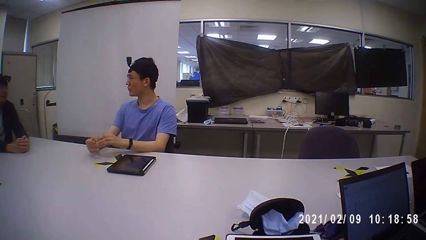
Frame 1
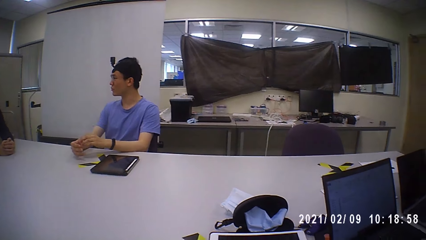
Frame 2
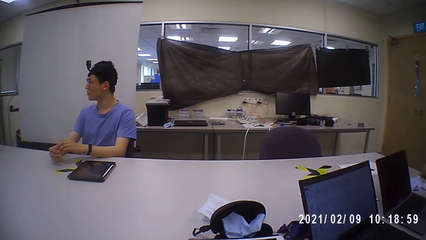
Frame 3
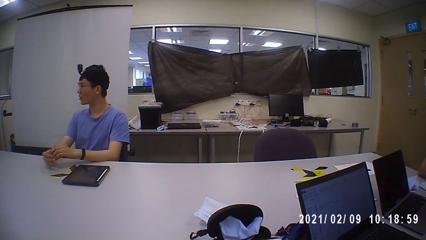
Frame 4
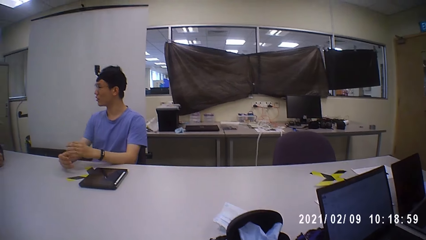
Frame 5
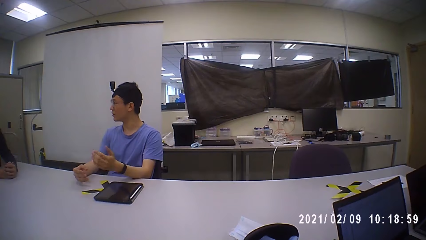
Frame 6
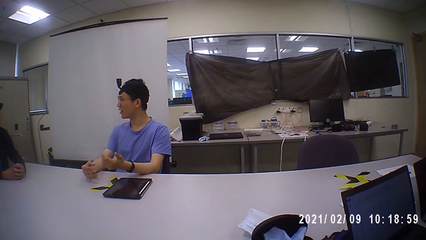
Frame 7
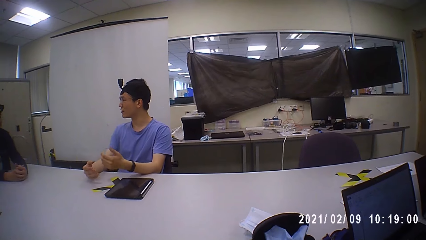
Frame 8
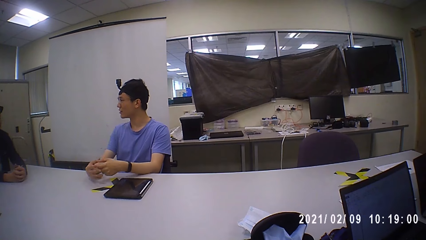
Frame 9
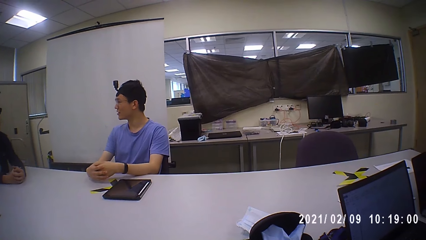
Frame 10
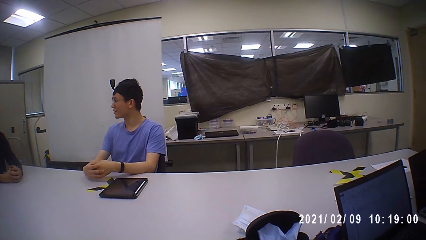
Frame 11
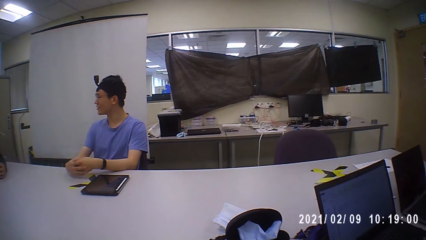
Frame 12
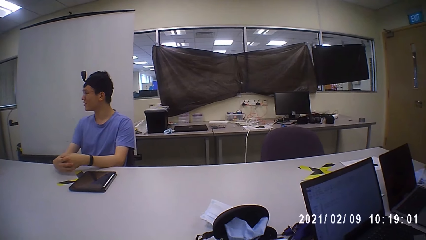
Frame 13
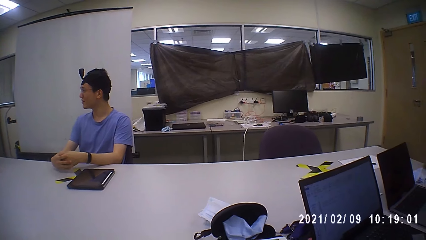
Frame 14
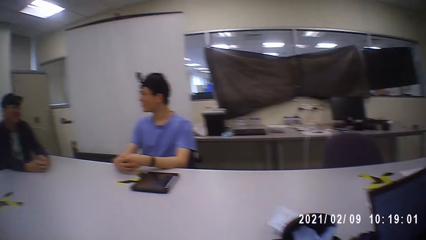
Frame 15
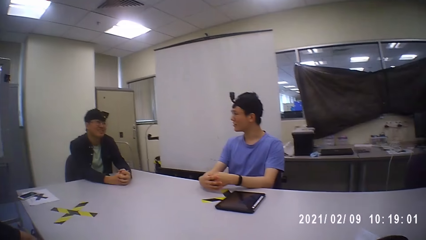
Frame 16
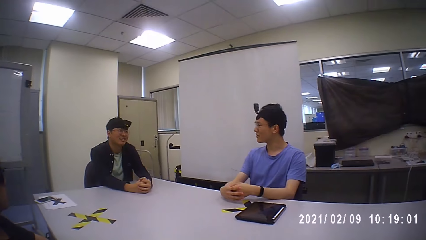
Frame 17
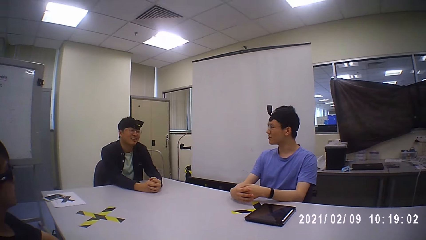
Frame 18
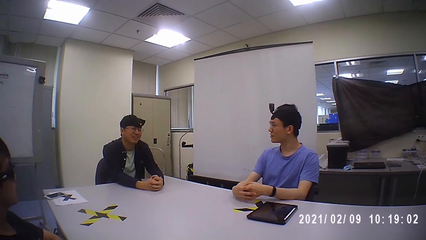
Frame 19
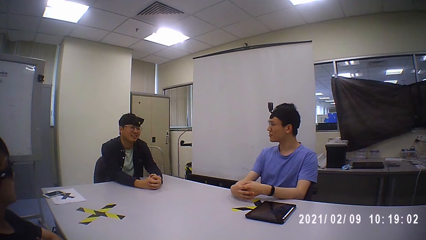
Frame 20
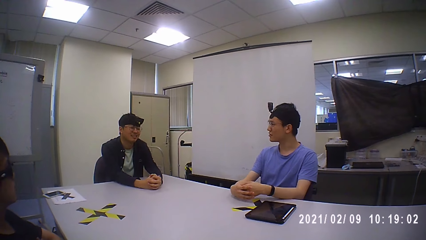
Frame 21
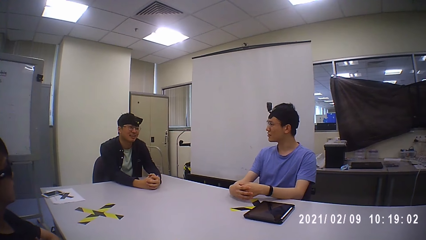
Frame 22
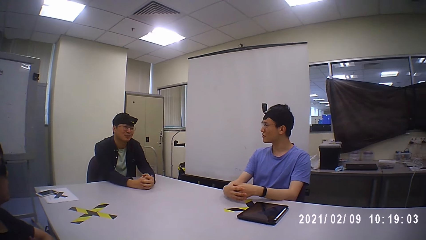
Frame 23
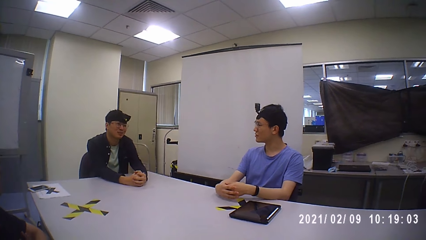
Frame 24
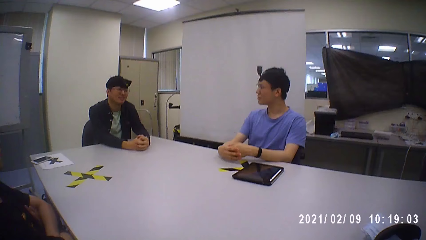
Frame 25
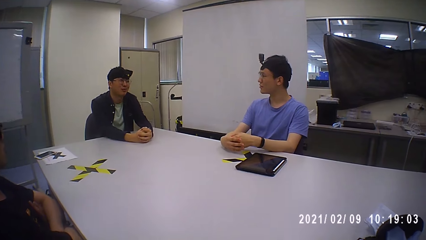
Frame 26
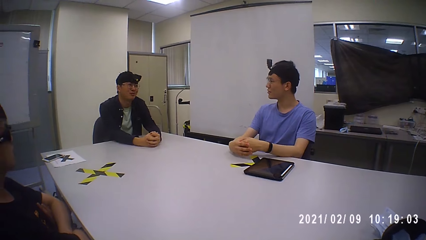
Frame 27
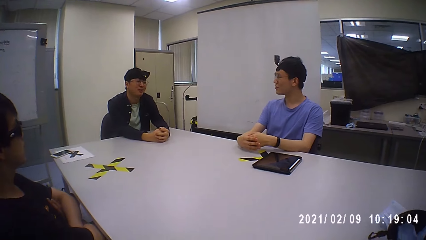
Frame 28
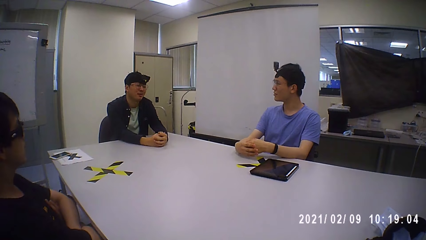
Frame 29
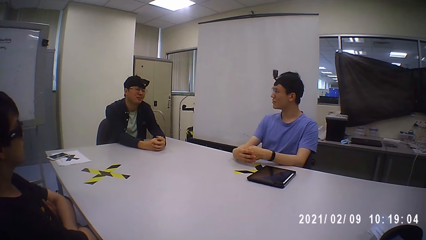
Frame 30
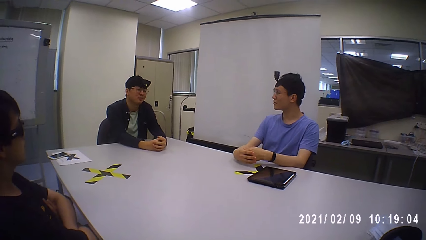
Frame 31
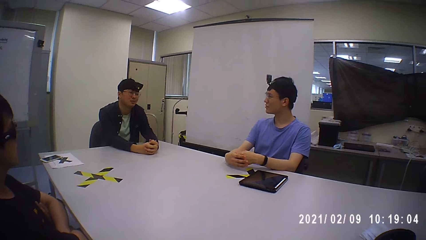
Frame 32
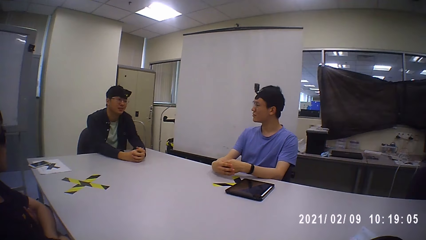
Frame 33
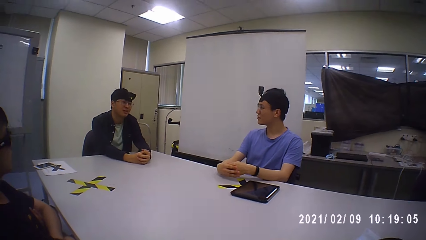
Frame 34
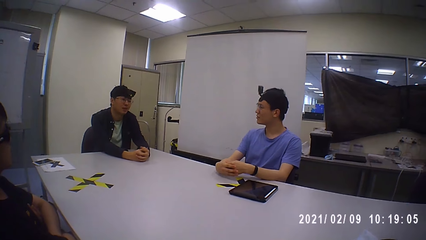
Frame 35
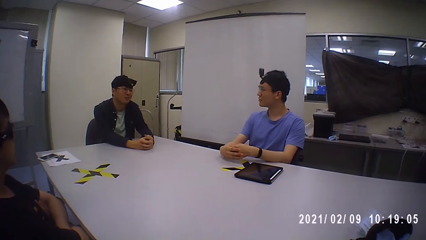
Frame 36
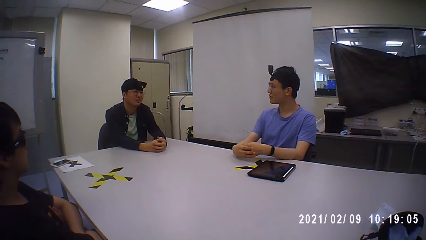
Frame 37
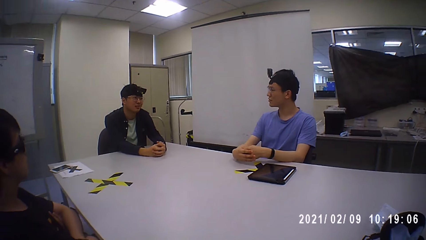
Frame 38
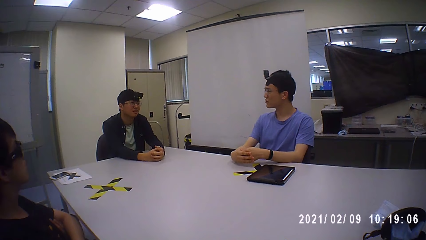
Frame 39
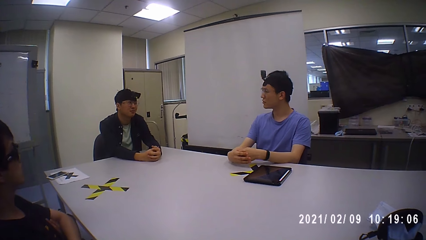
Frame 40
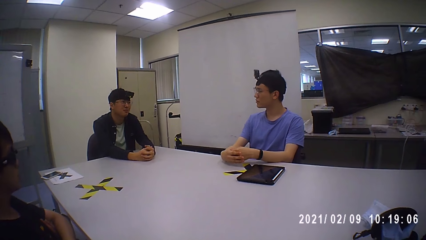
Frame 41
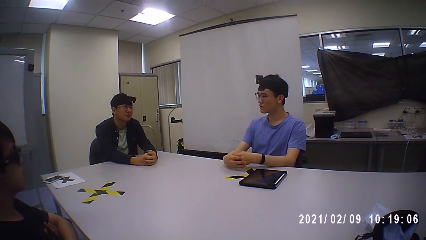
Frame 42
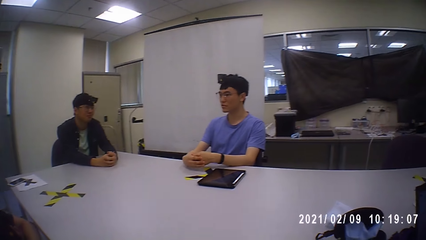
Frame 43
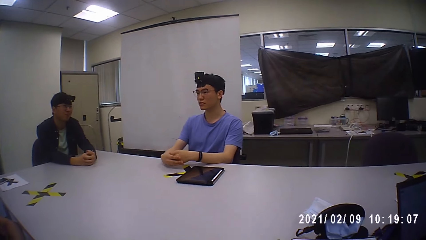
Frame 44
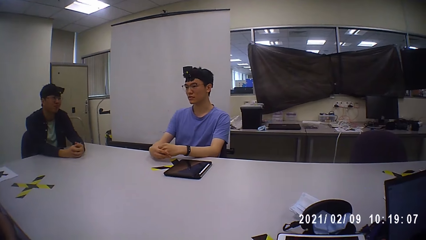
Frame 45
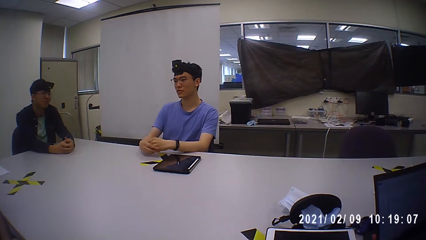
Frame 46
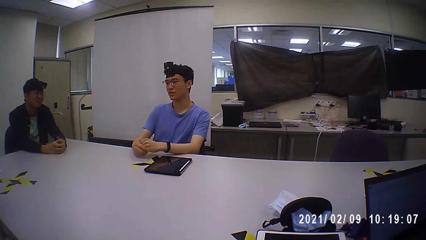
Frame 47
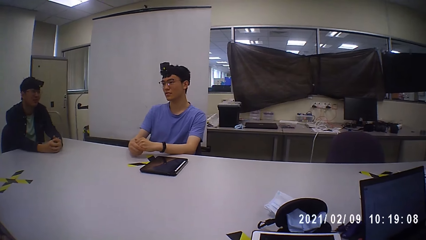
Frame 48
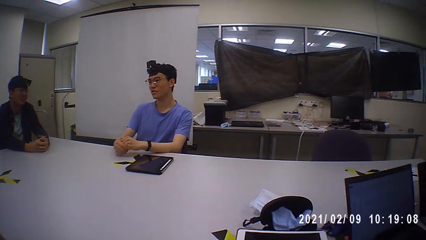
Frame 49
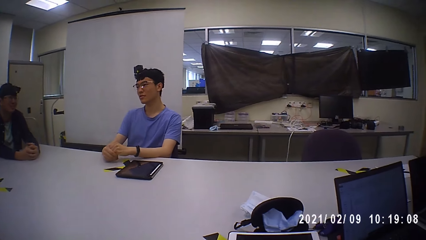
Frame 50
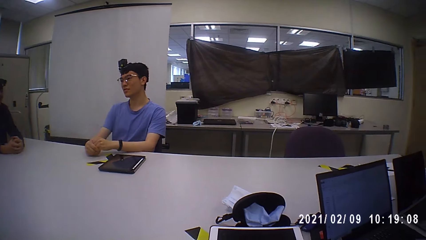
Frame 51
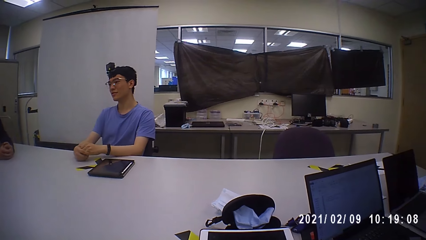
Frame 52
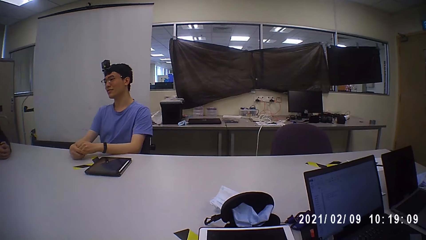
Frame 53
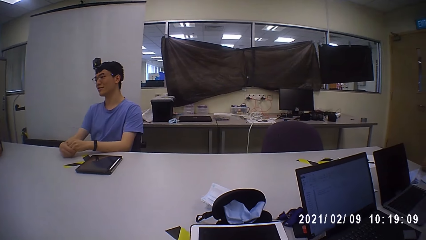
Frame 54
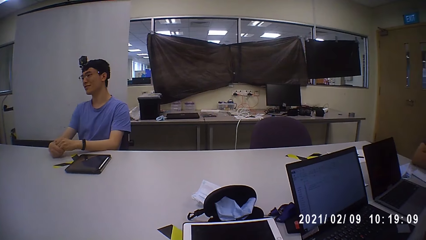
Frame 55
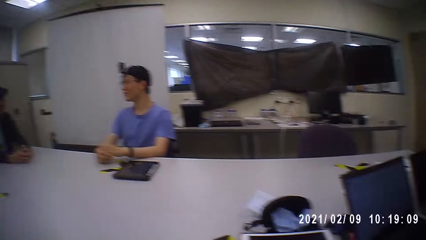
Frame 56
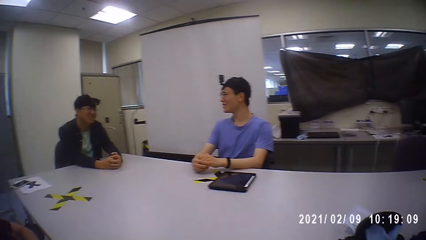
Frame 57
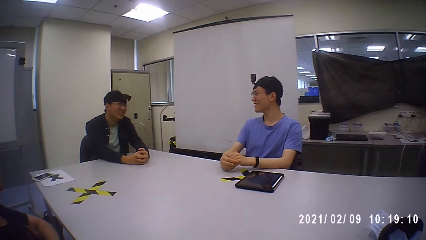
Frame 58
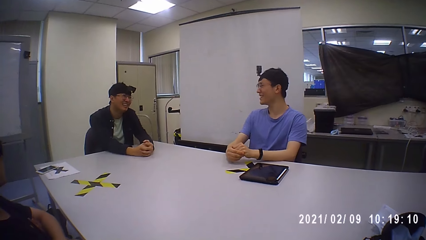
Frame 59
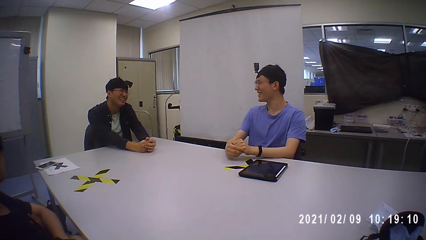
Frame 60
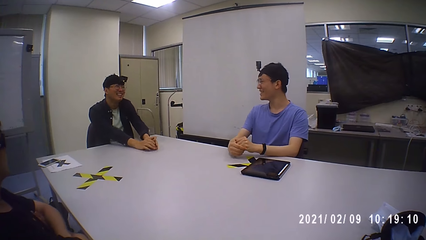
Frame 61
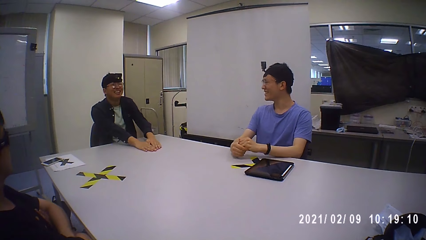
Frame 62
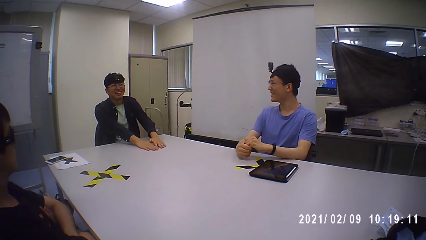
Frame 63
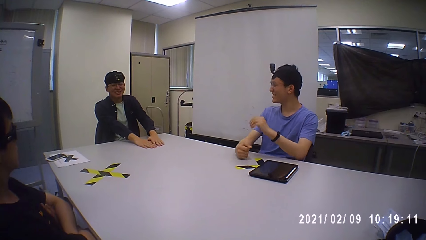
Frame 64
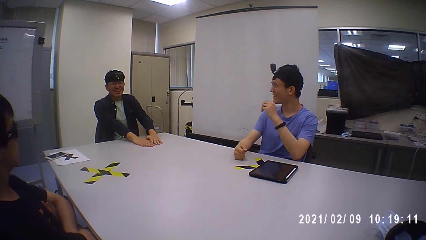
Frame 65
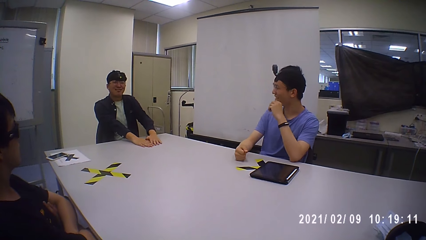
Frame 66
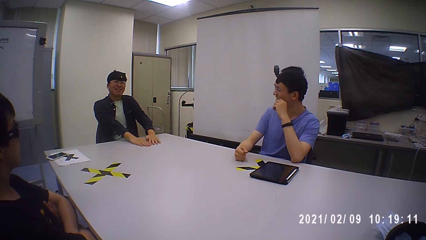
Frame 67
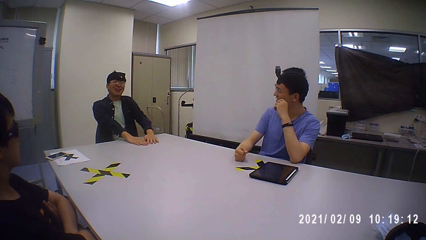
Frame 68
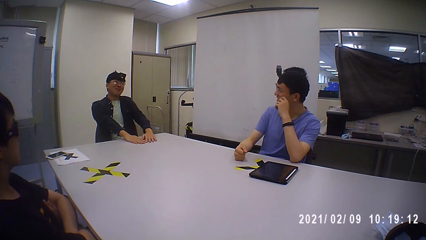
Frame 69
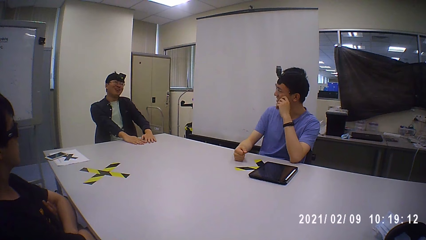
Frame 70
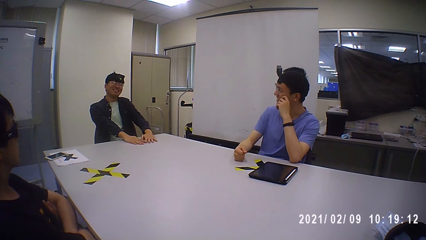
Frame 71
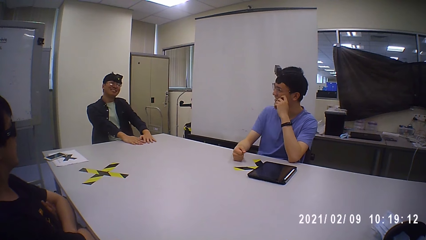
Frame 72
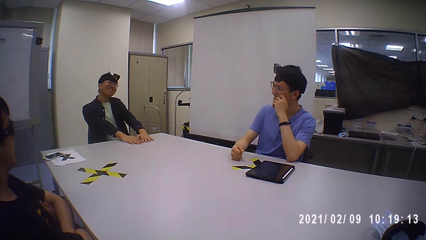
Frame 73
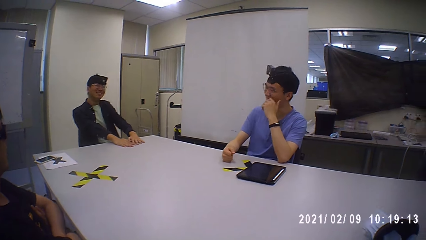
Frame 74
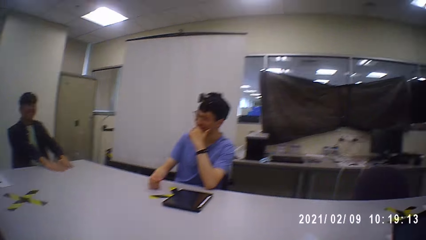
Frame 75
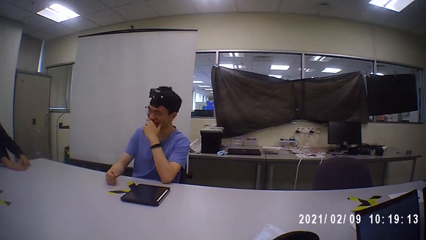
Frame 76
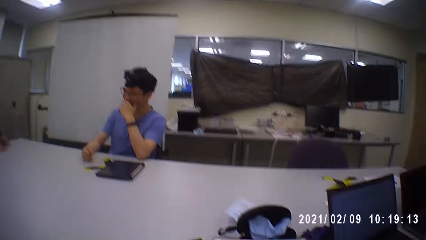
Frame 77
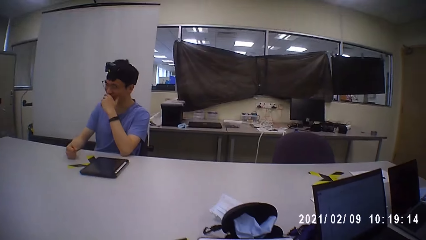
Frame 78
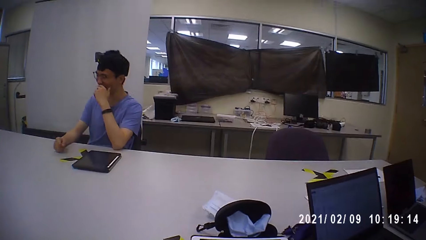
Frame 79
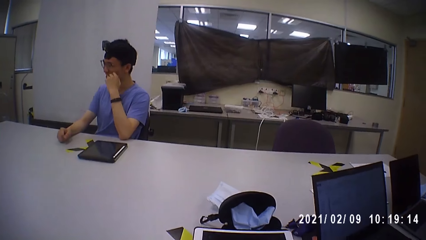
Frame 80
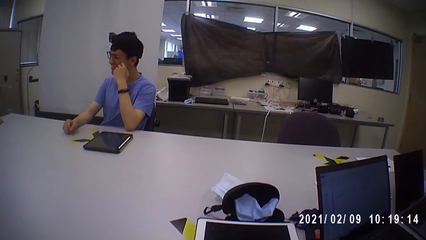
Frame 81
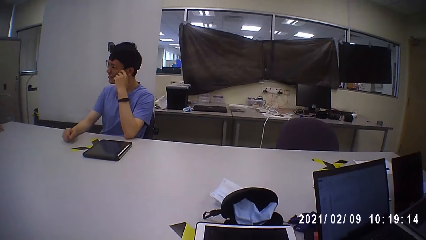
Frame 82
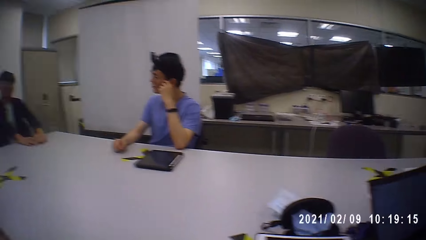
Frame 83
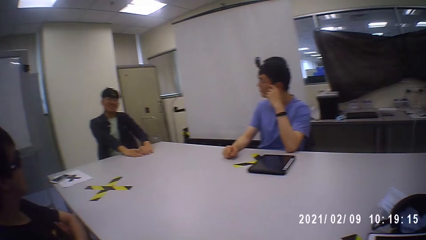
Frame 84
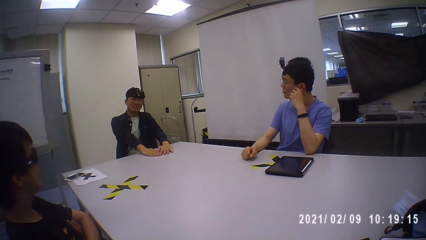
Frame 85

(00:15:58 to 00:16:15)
A man moves both hands on the table. Another man touches his face with his left hand.
